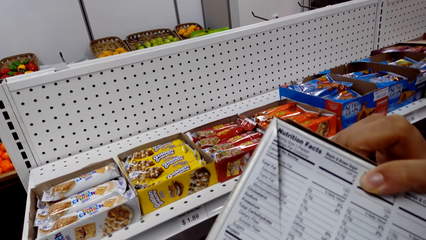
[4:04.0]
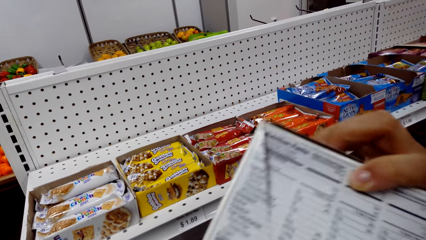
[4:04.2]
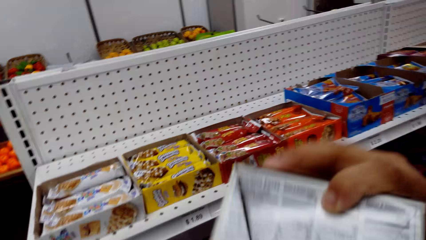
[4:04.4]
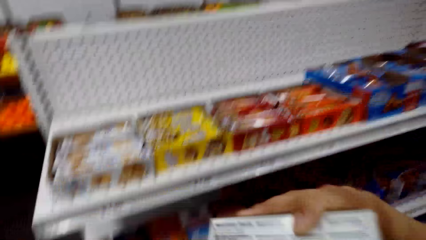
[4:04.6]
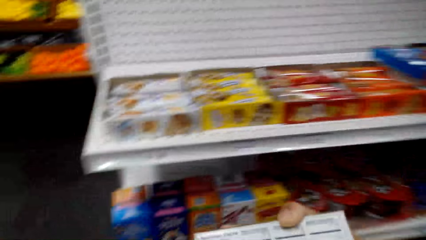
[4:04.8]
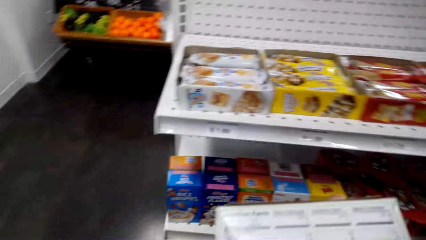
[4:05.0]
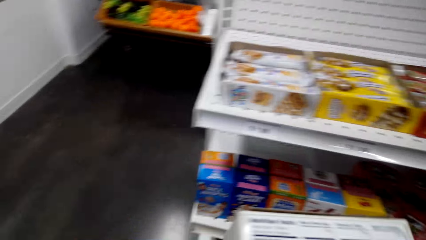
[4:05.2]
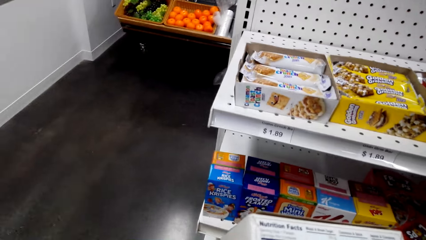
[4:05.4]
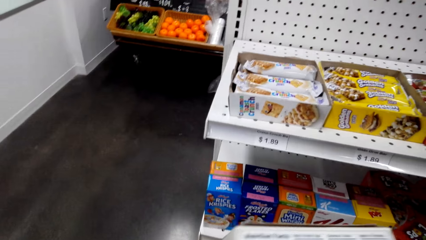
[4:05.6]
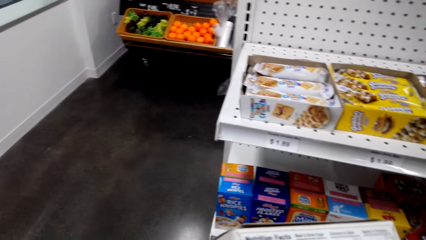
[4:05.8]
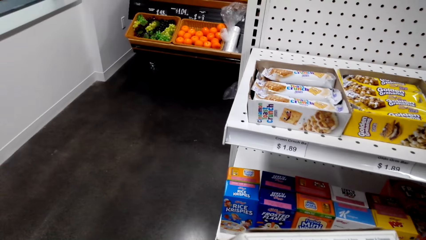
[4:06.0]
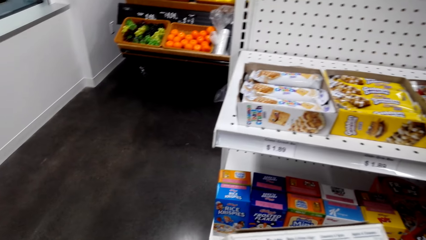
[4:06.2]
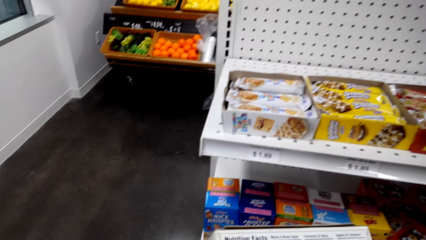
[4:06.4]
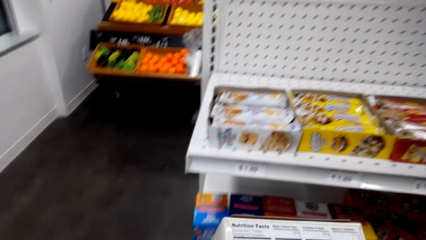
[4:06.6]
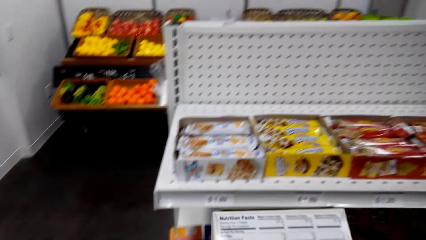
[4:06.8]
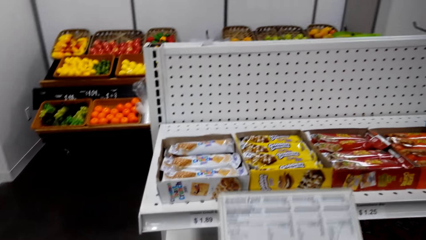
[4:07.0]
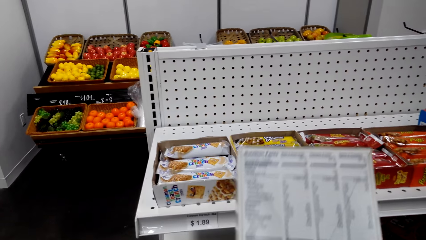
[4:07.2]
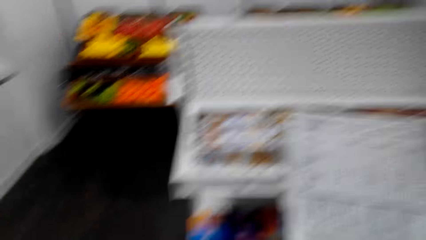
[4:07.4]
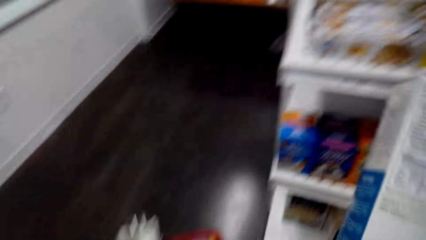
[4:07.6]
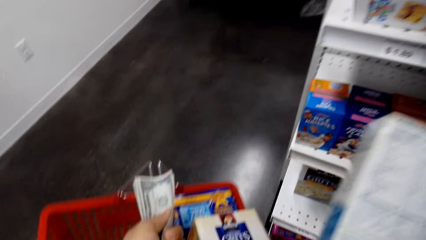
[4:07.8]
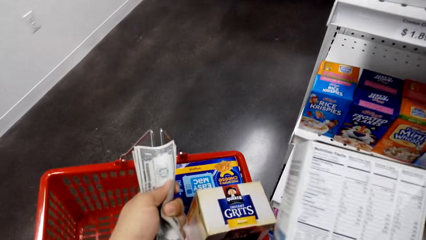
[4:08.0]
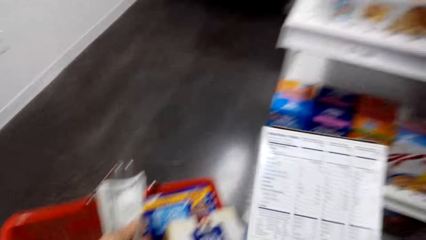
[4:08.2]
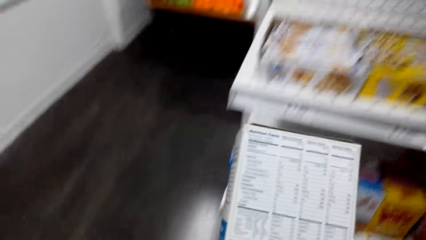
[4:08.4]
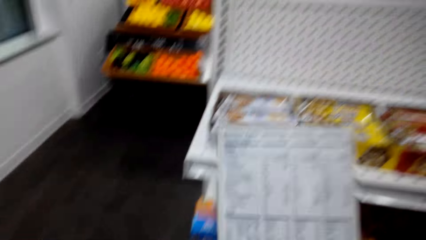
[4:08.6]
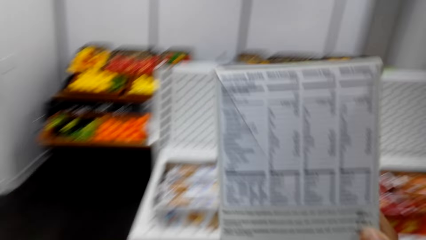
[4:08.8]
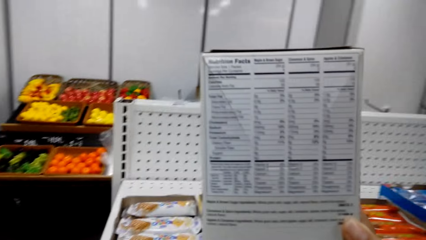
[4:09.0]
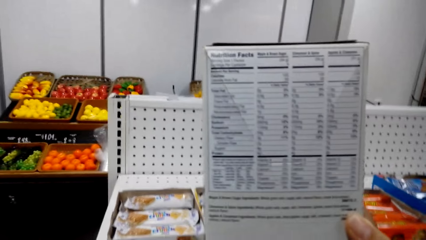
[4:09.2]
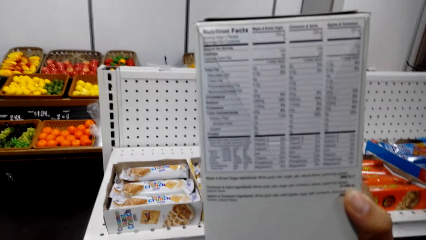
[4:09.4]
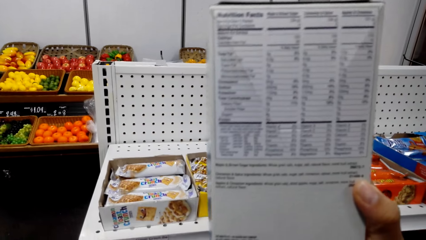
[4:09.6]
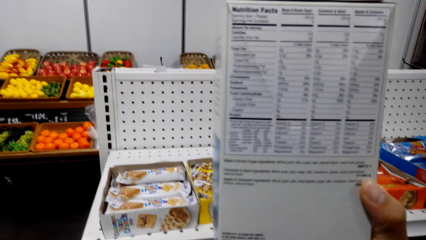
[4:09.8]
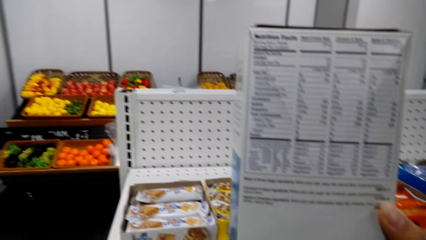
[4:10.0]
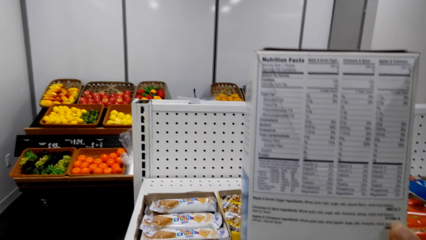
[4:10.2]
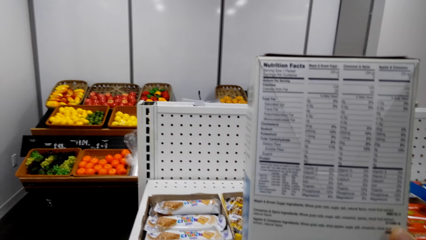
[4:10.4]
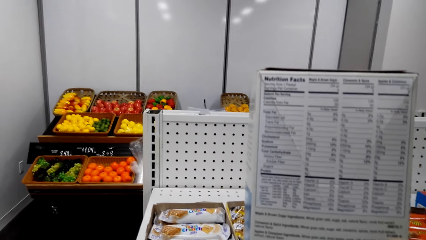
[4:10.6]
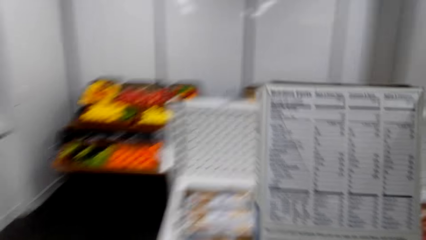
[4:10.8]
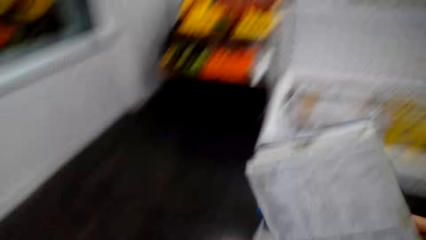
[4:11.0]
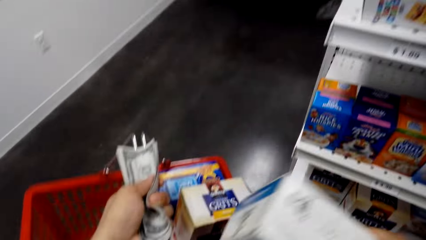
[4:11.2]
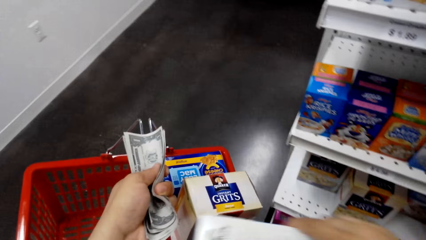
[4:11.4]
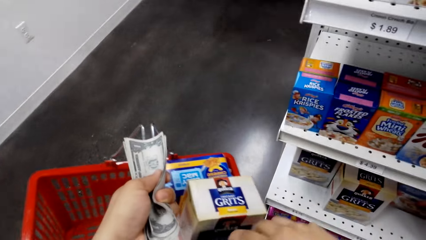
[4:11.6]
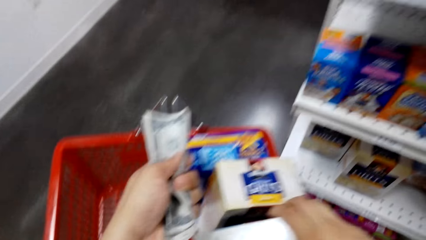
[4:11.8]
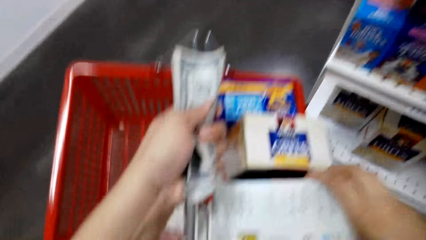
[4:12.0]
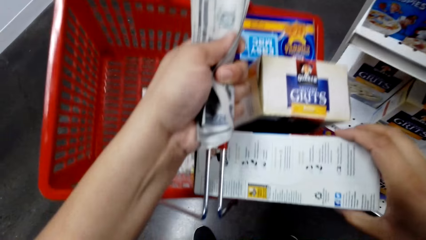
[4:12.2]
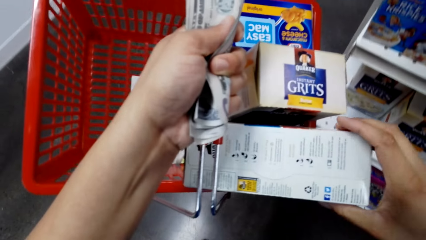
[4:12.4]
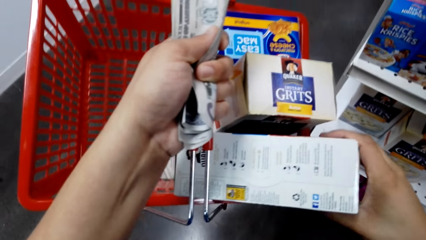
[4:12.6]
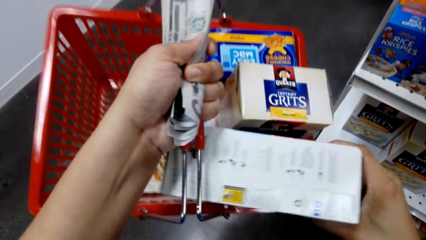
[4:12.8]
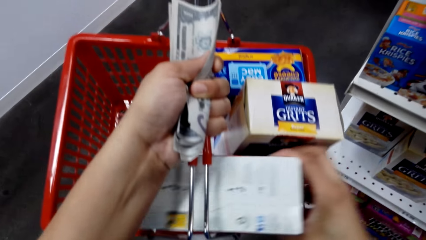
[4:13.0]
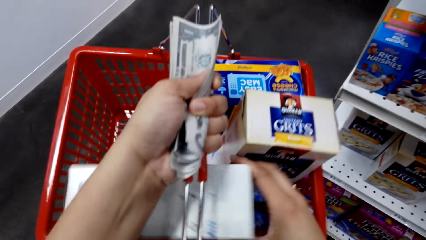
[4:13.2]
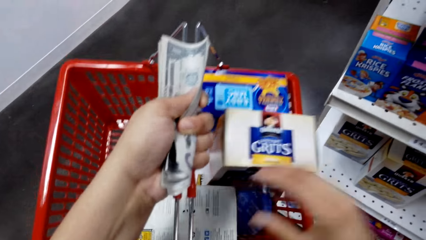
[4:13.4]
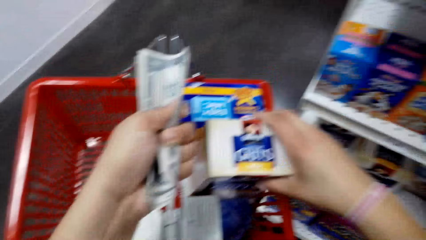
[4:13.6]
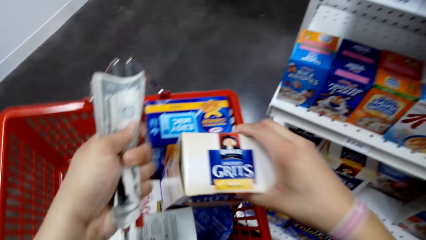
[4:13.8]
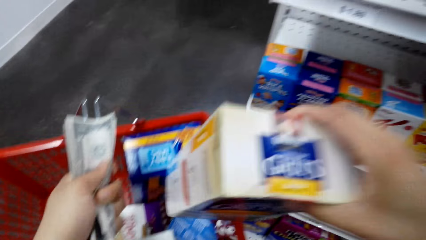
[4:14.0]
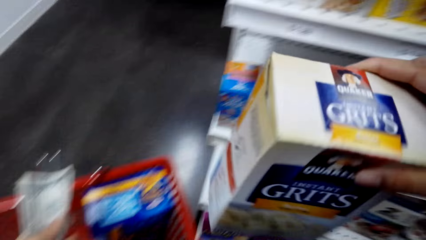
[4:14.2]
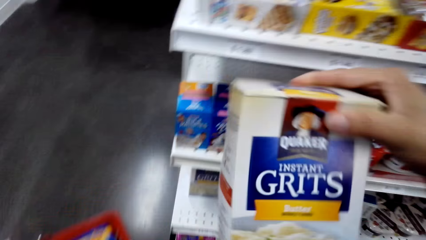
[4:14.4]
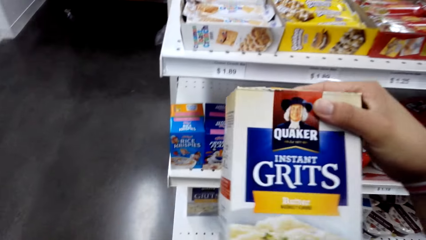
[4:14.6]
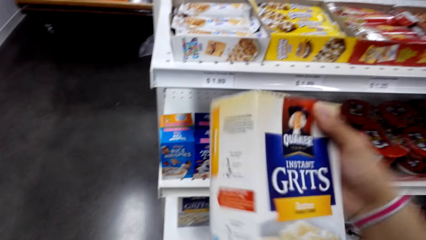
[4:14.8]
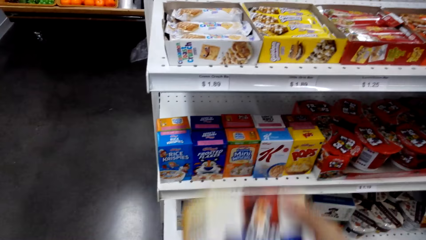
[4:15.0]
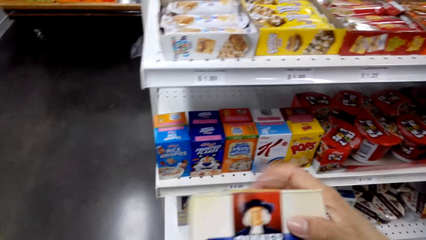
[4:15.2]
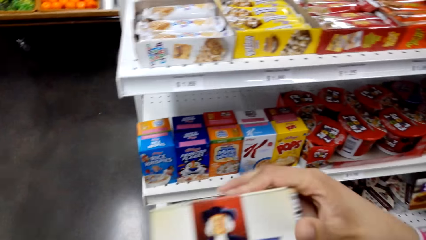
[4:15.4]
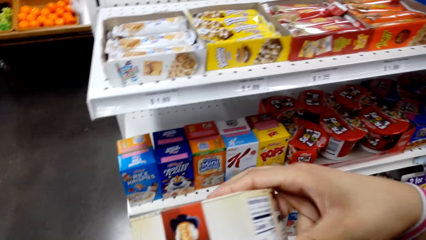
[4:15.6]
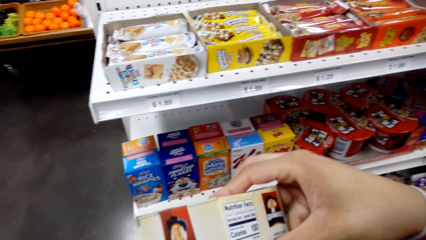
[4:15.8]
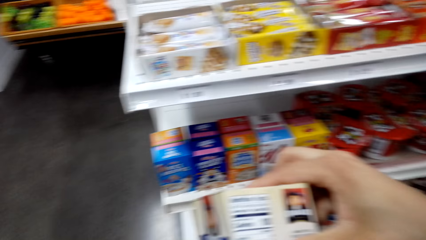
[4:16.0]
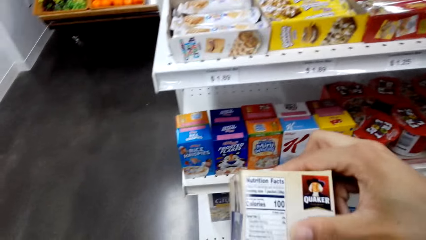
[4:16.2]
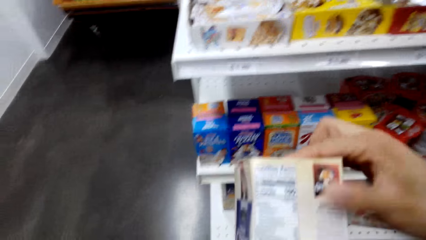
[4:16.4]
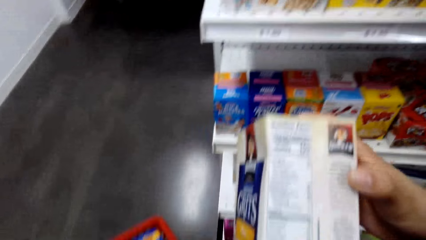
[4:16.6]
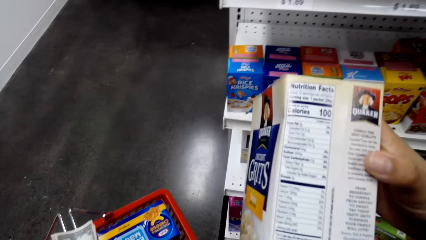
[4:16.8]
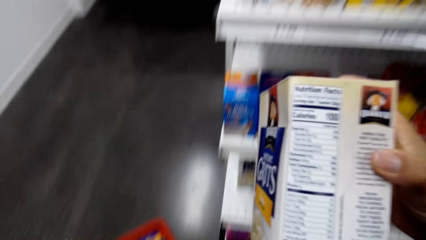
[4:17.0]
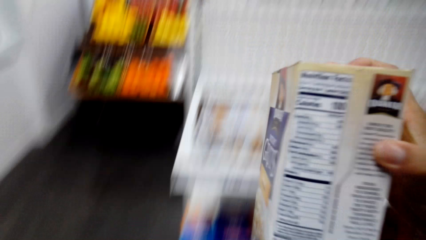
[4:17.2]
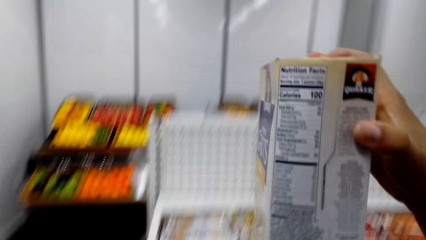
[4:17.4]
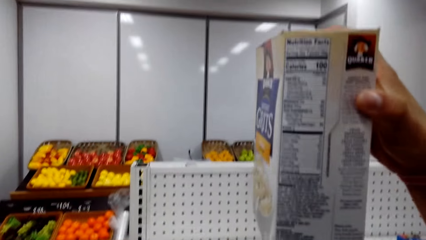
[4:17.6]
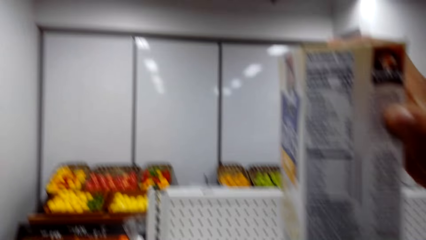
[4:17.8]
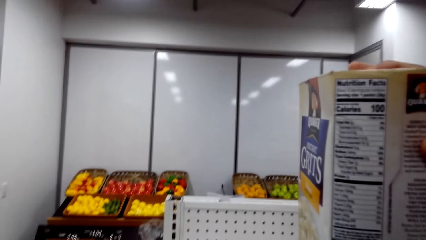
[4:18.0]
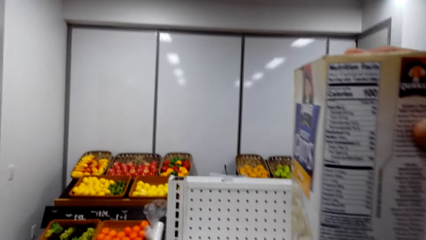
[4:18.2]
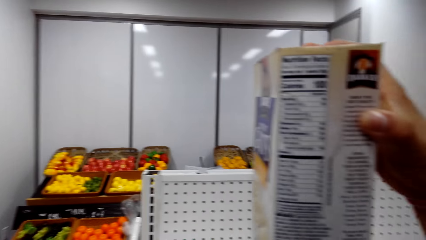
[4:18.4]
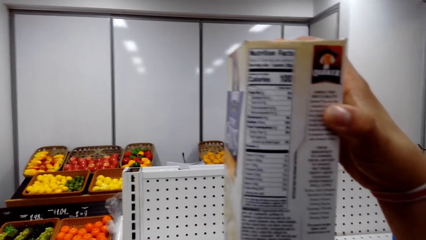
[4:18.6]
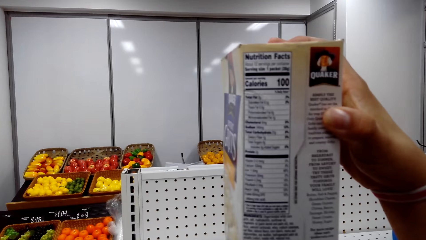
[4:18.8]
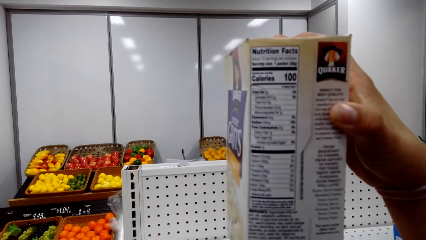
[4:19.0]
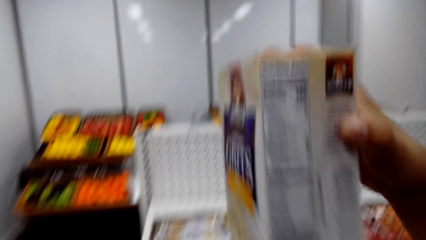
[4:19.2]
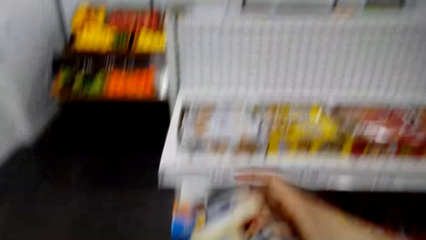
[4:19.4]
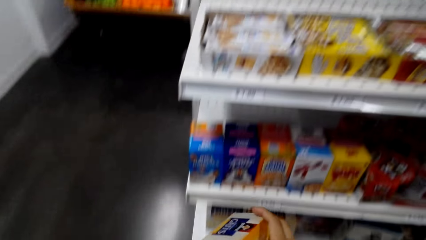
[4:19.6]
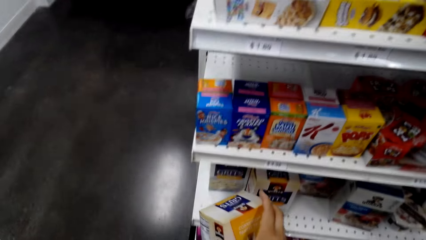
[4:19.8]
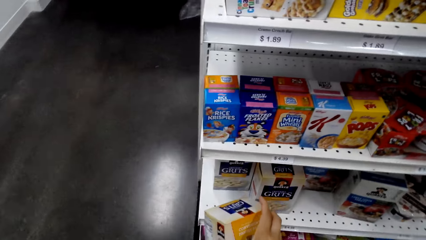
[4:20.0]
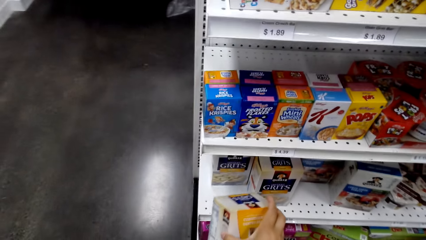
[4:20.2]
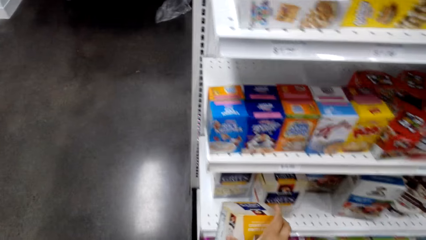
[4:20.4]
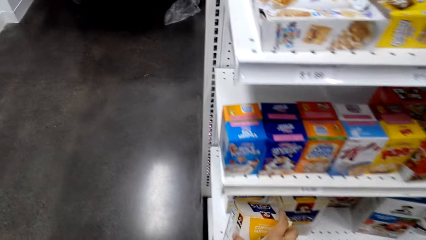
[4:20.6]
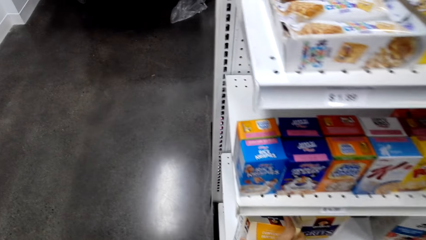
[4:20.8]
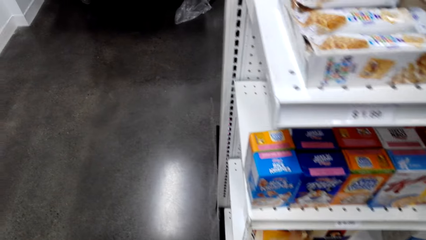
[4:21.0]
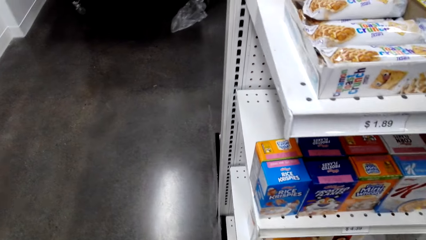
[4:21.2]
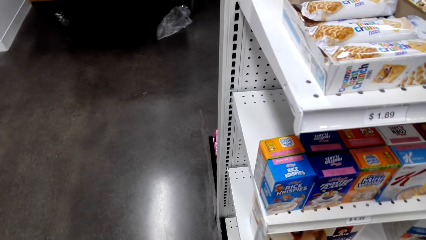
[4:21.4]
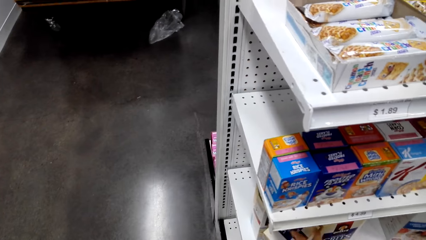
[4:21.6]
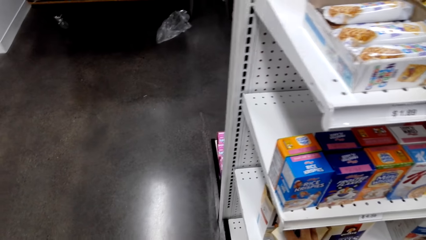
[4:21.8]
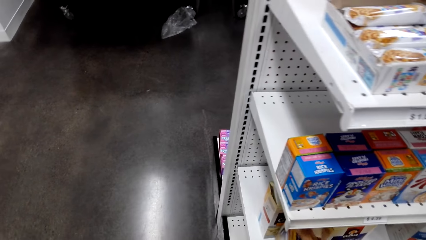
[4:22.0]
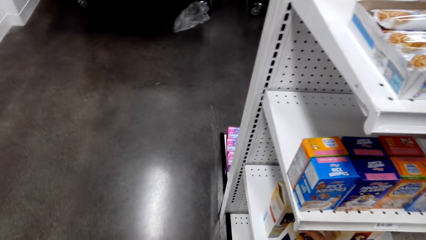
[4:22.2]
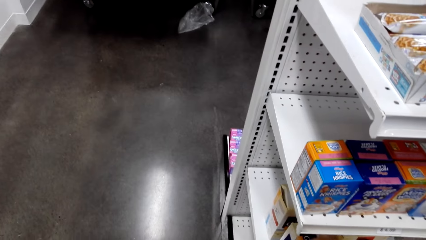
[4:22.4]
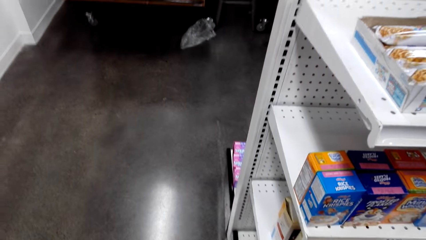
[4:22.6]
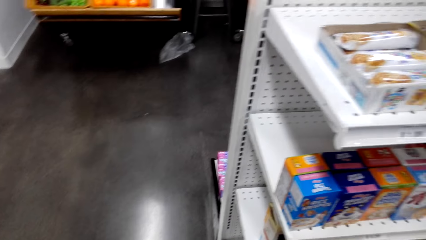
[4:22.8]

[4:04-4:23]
The camera wearer lifts the box. They look at the box. They put the box of something in a shopping basket. They pick up a box of grits in the shopping basket. They look at the box of grits. They lift the box. They look at the box. They put the box of grits back on the shelf.
